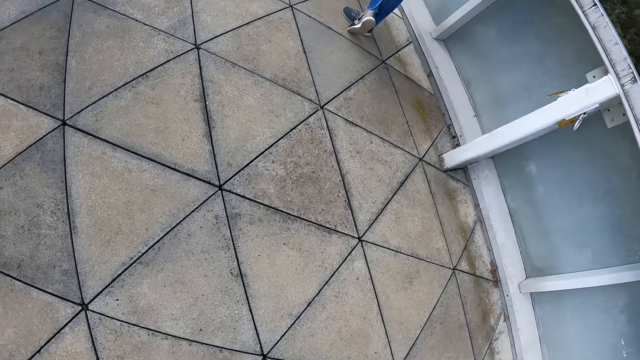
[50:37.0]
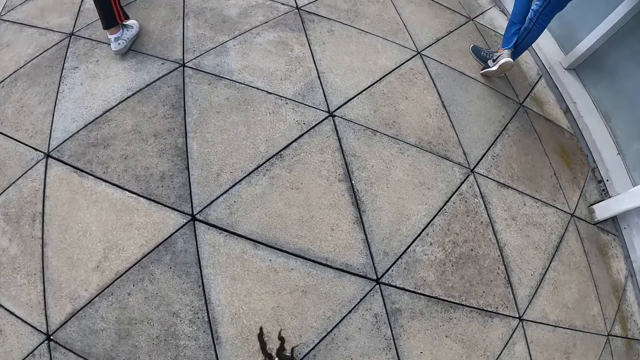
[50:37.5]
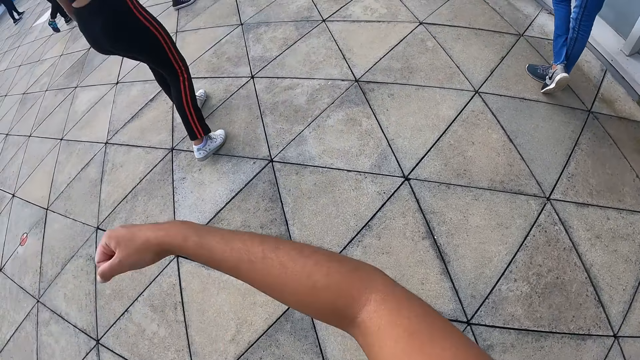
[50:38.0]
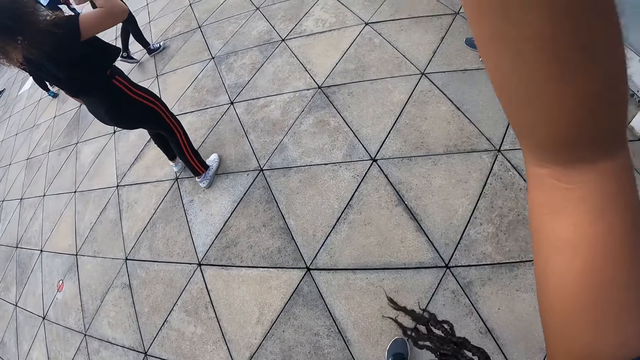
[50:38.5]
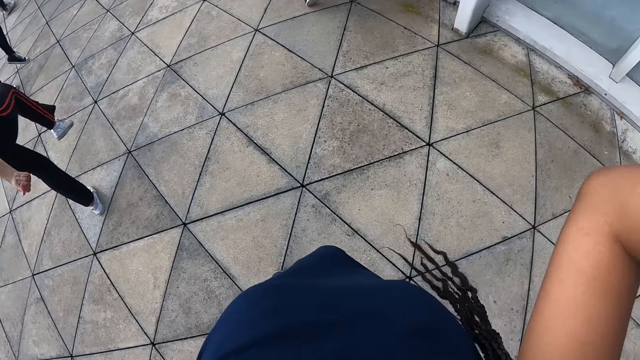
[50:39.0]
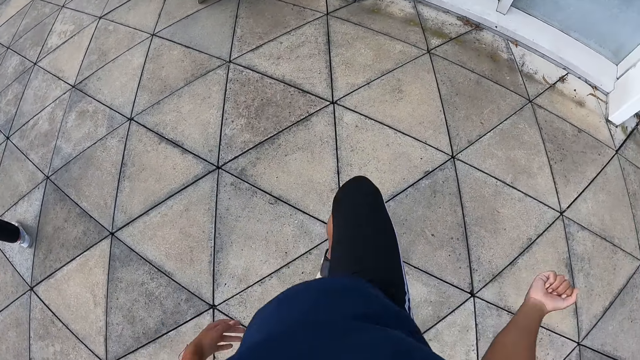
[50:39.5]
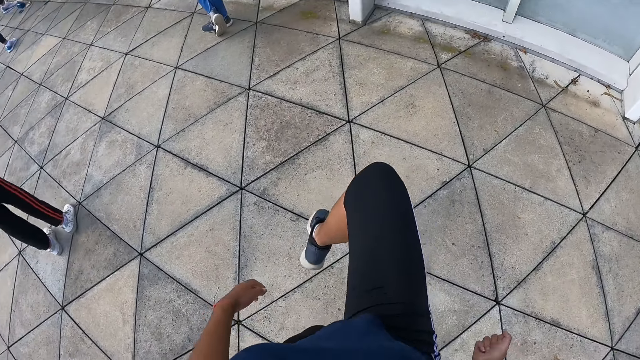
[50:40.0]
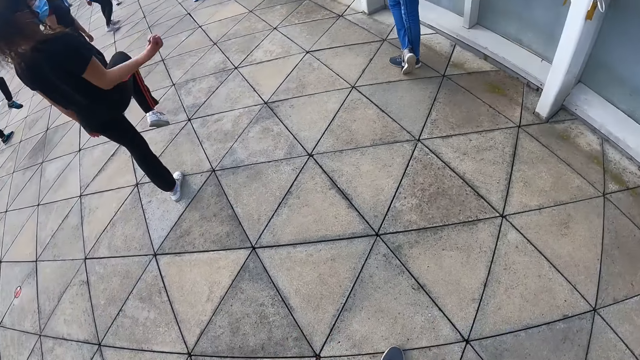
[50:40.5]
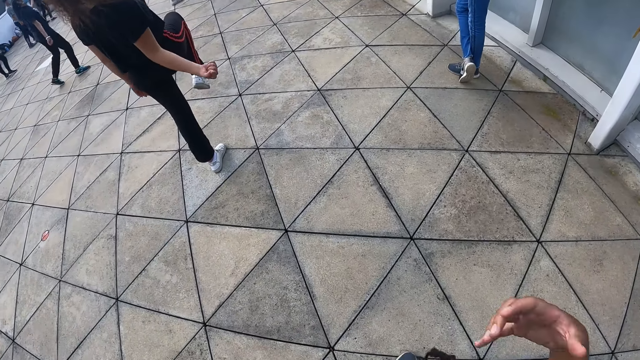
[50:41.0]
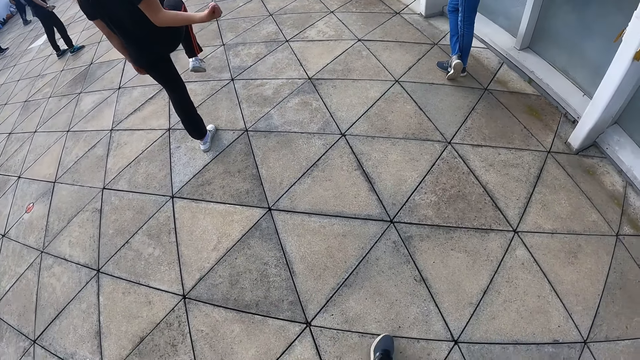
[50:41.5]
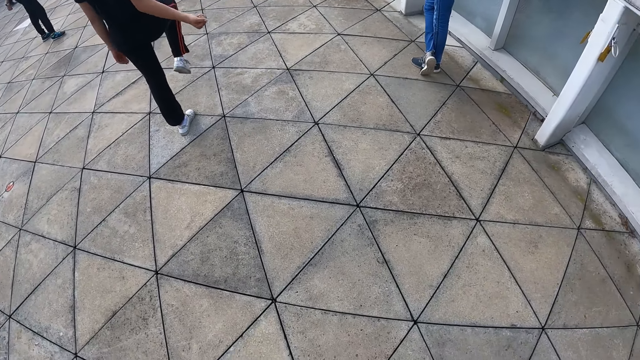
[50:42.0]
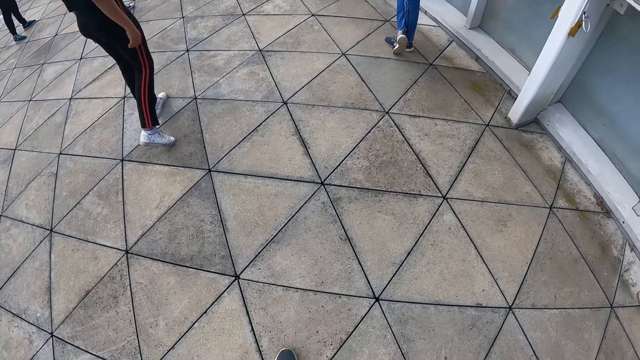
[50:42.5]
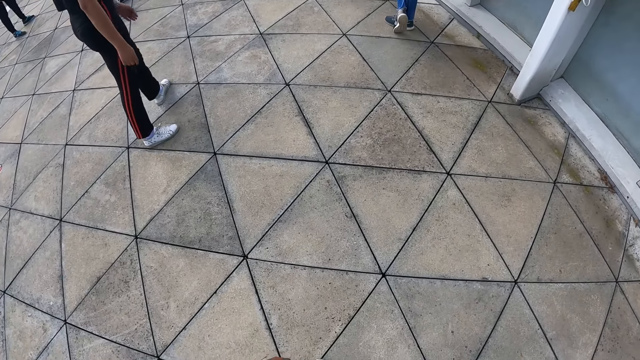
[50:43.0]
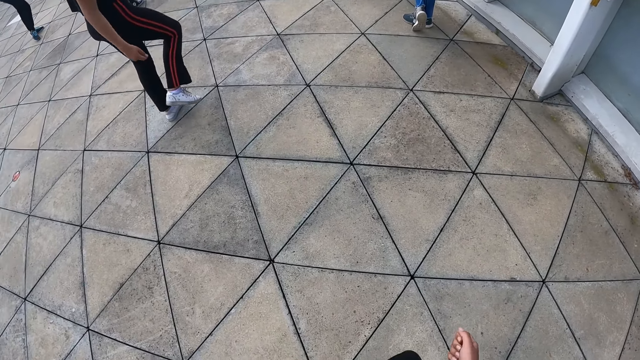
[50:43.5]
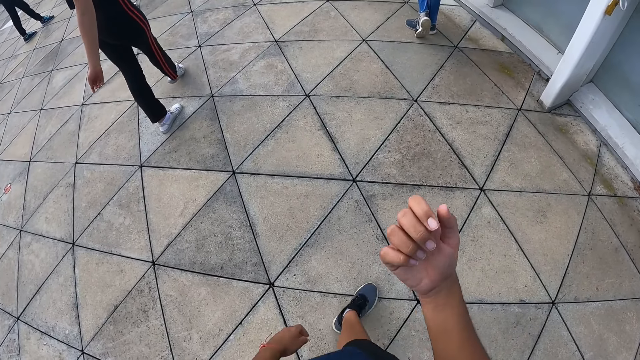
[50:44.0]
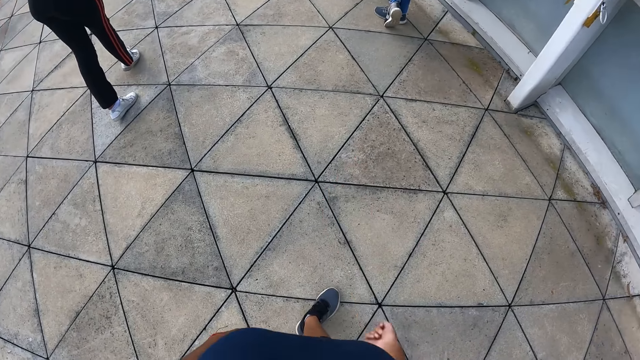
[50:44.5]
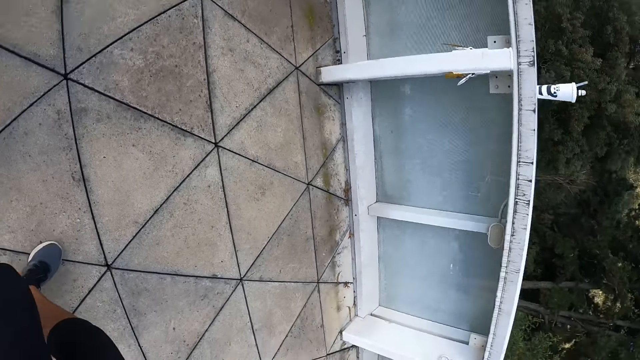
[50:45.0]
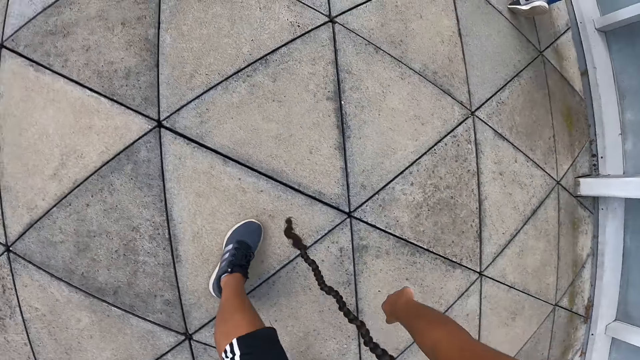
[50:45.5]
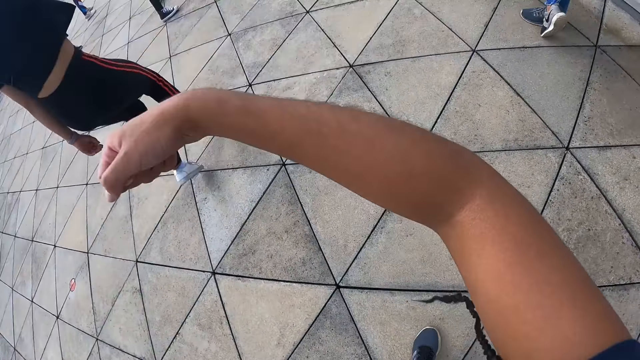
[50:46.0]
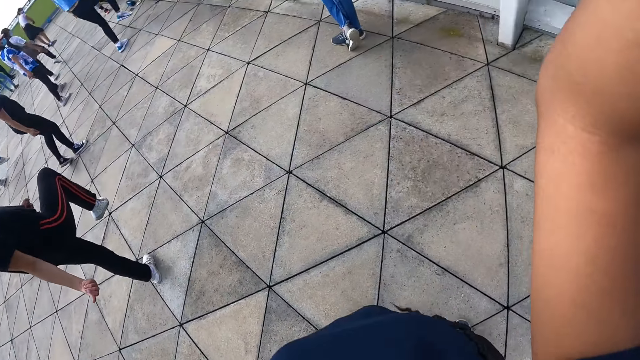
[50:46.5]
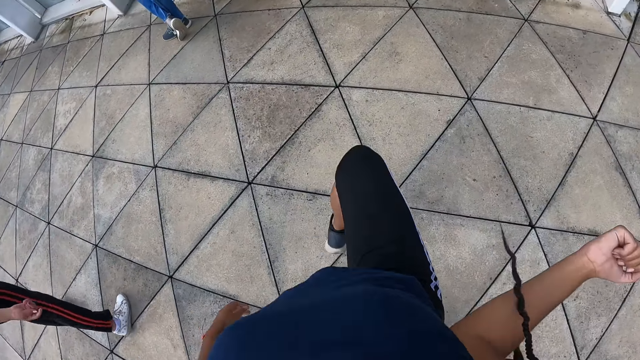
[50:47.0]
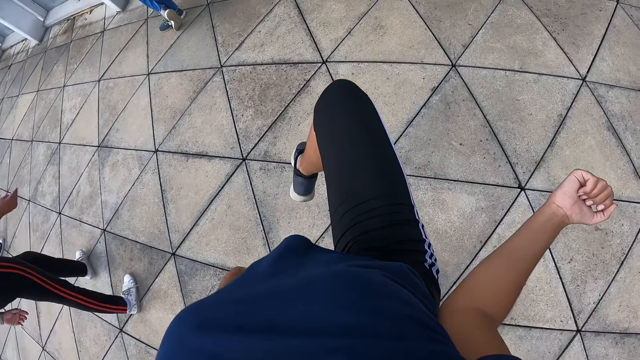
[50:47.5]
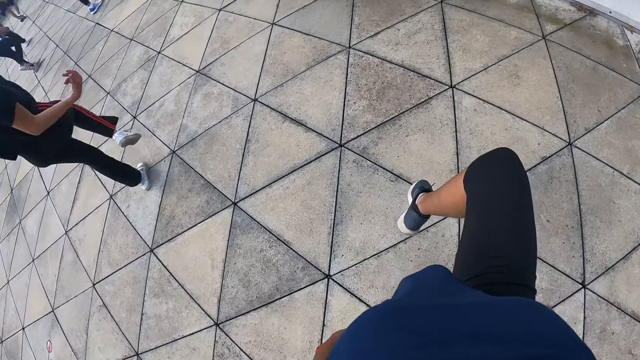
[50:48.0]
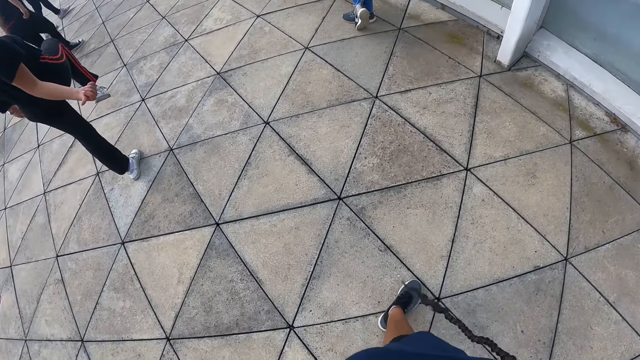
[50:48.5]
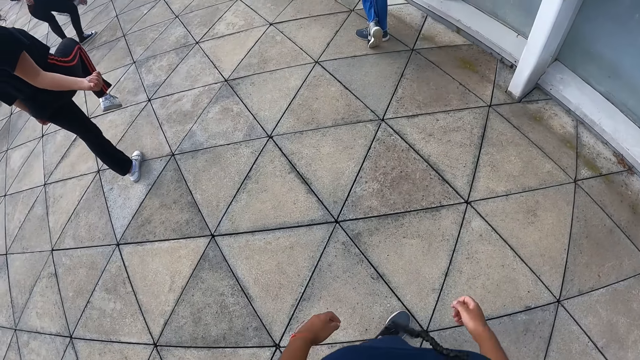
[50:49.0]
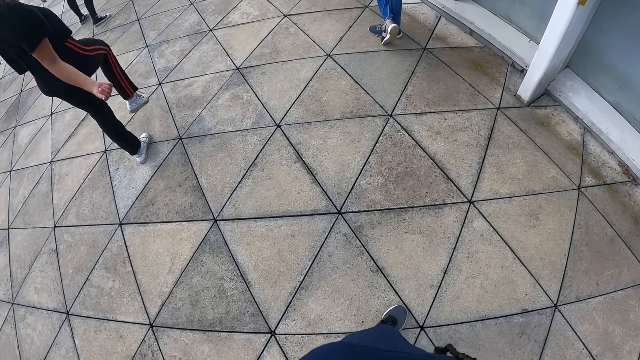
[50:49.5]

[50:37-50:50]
The camera wearer stretches. A woman lifts one leg. The woman stretches. The camera wearer lifts a hand. They lift one leg.

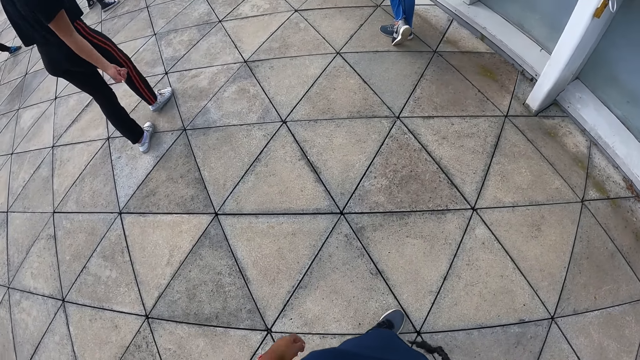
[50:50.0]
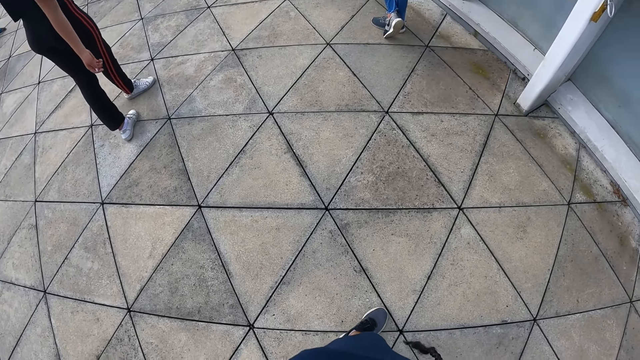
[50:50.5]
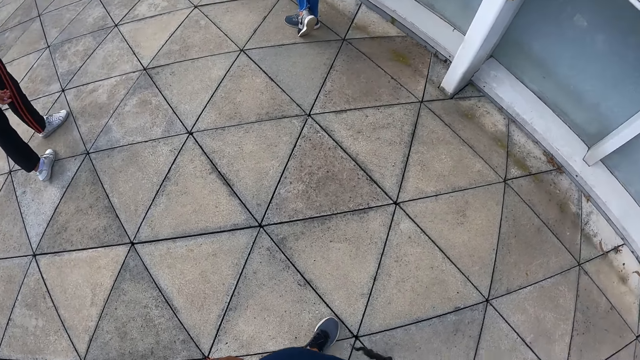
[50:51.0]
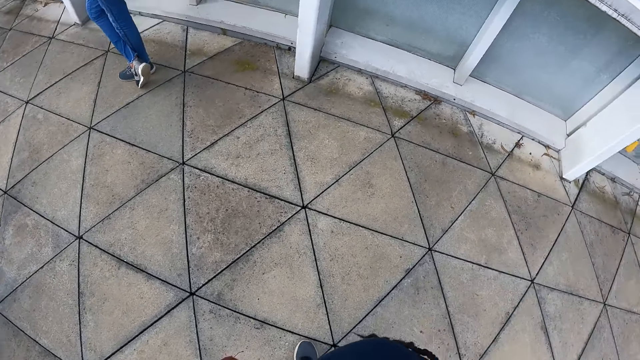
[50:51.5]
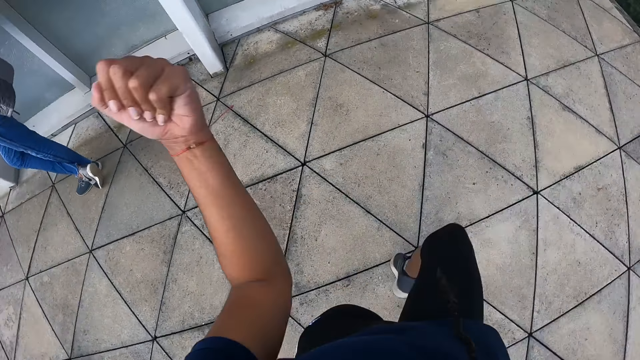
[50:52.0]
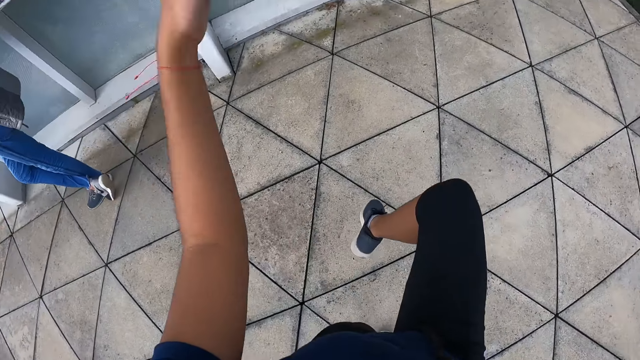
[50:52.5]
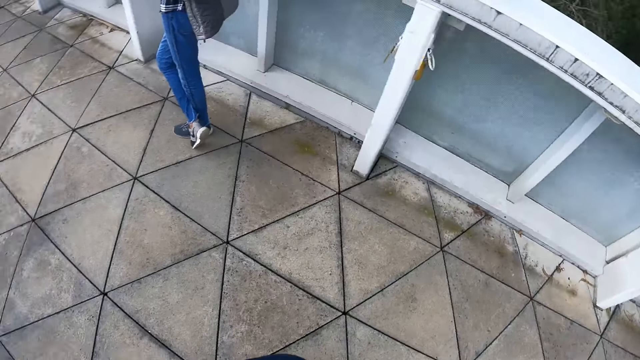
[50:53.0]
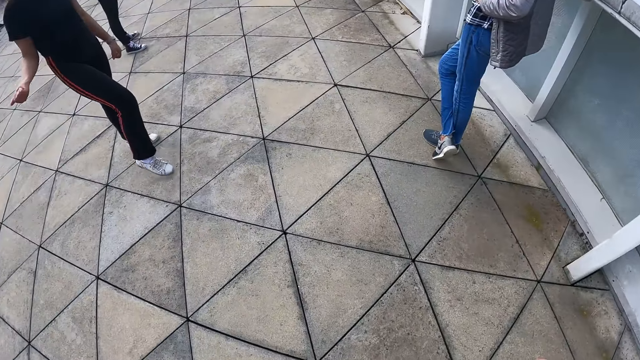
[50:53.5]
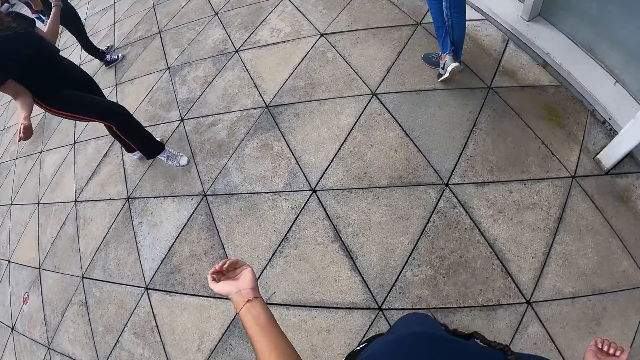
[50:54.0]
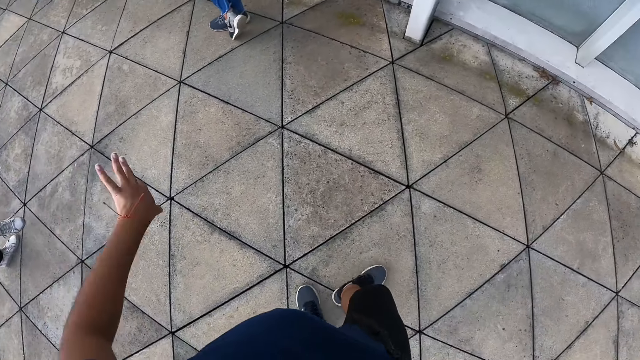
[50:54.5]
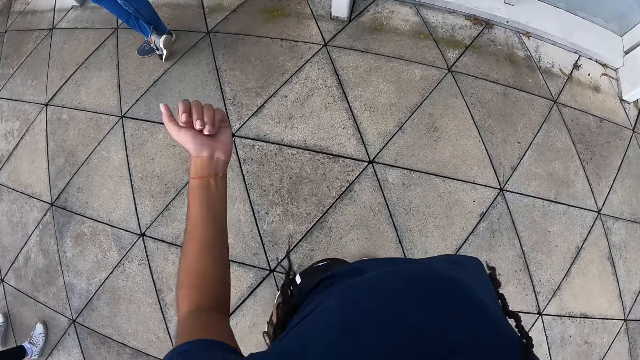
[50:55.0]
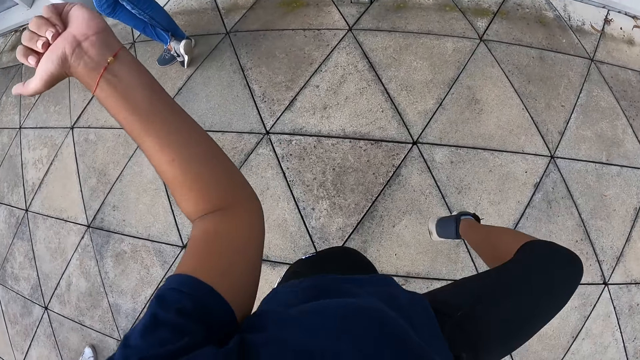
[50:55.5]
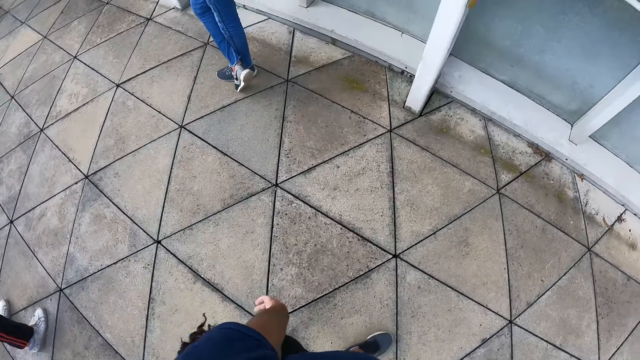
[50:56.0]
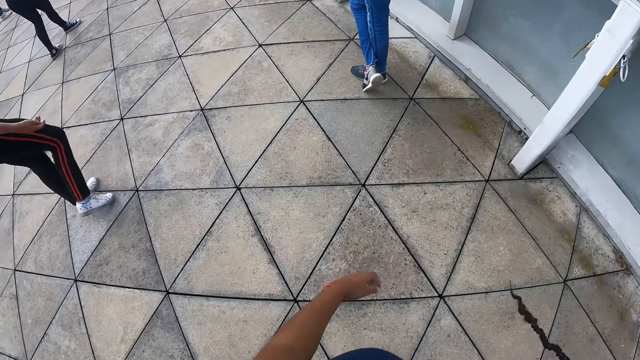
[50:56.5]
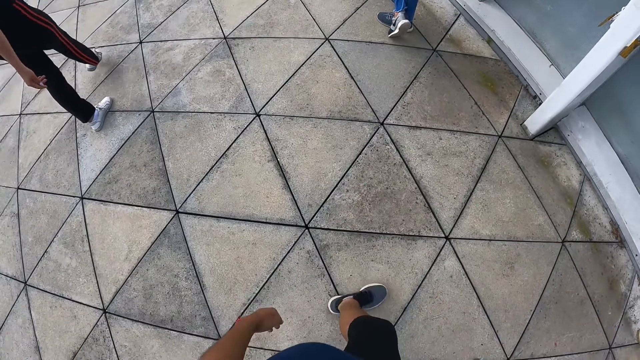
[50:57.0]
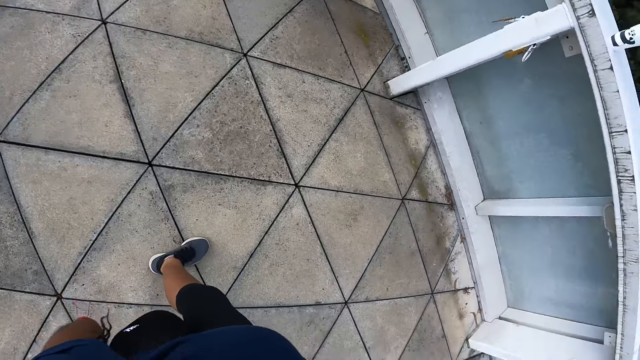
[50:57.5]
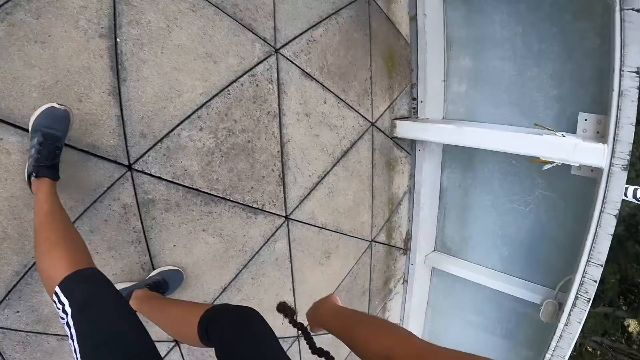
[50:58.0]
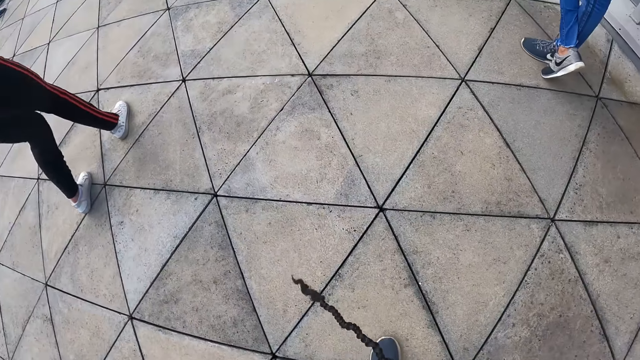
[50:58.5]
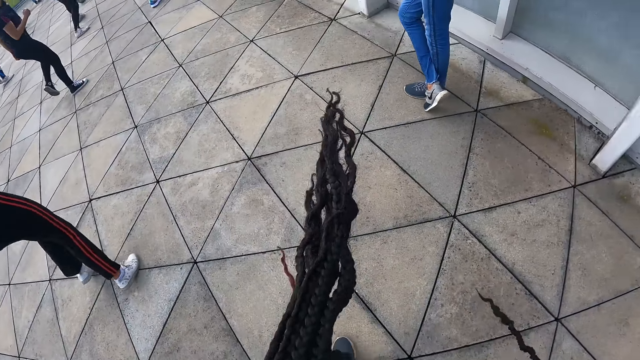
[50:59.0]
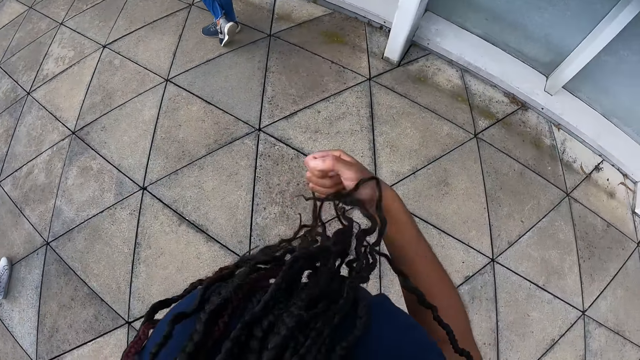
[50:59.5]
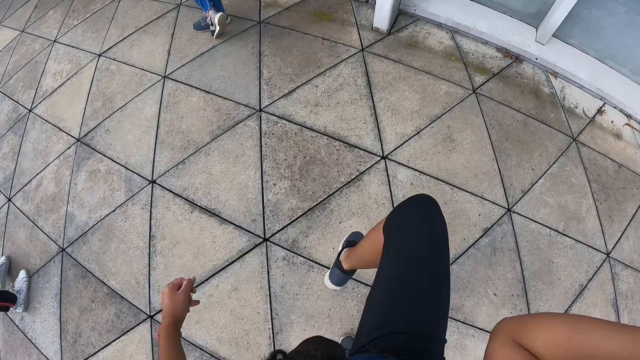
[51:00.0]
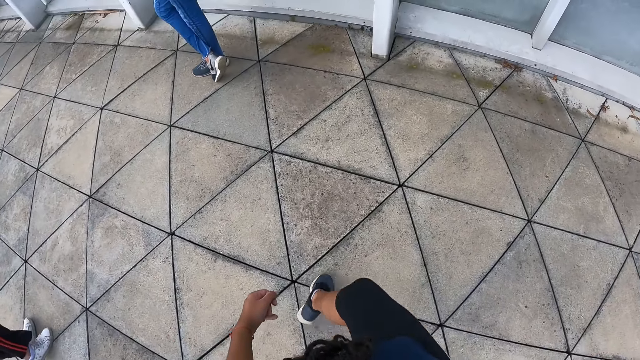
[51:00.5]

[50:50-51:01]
A woman stands. The camera wearer lifts her right leg from the floor and lifts the fist of her left hand. She drops her right leg to the floor. The woman stretches.
